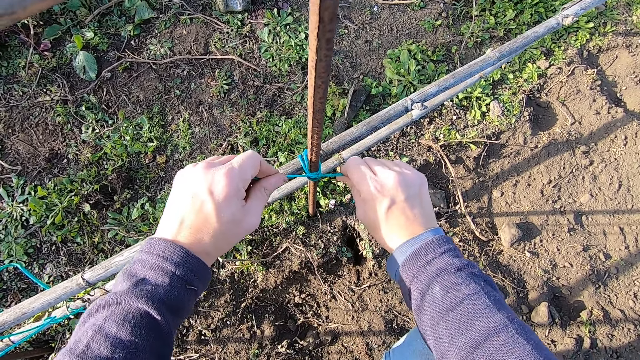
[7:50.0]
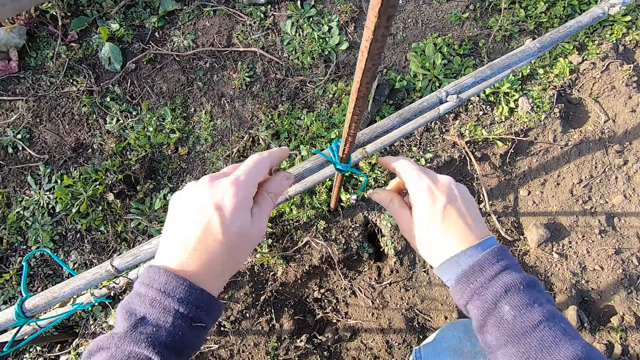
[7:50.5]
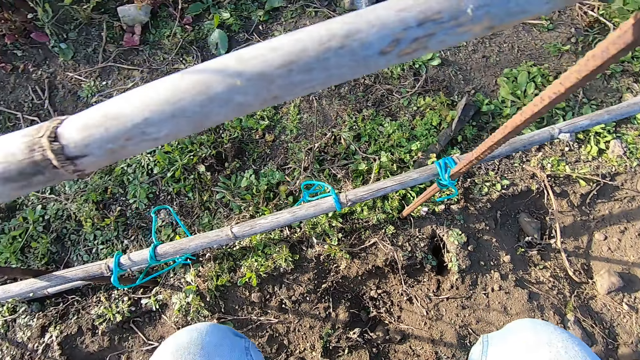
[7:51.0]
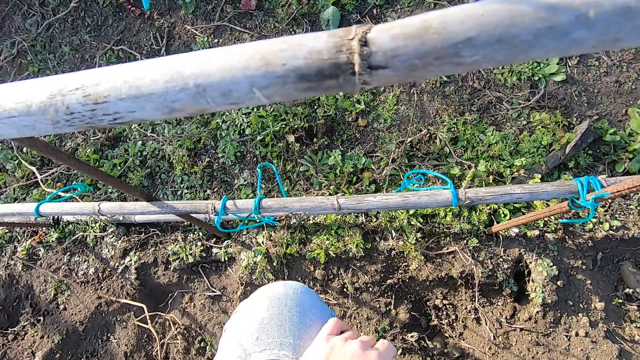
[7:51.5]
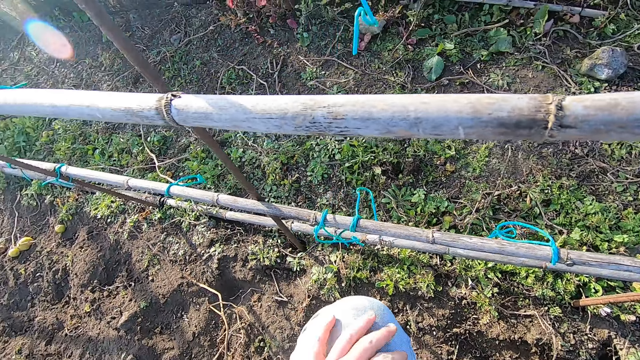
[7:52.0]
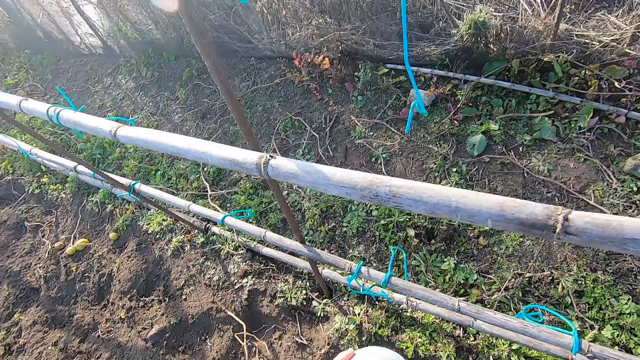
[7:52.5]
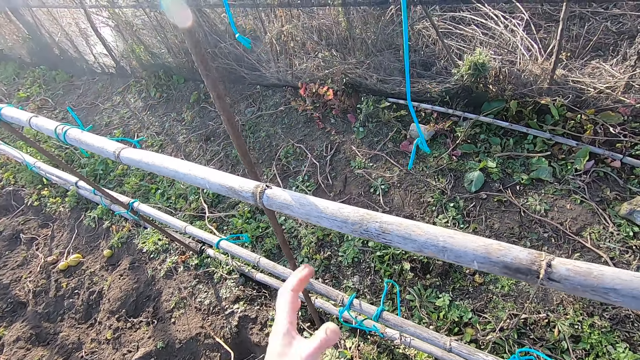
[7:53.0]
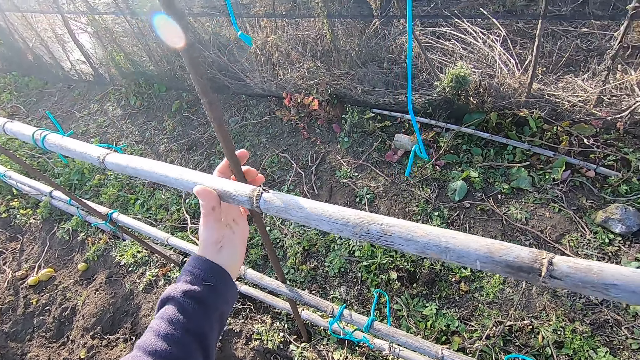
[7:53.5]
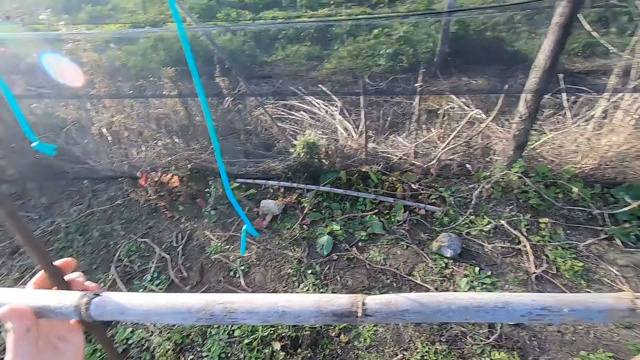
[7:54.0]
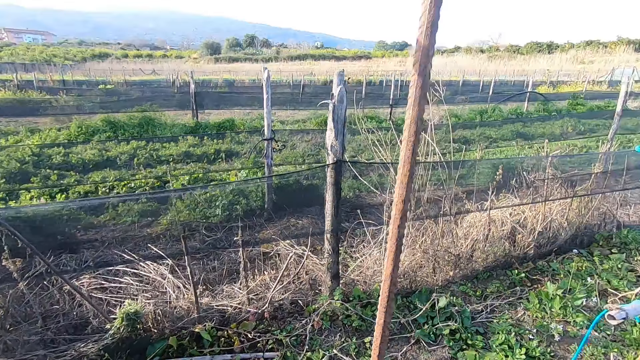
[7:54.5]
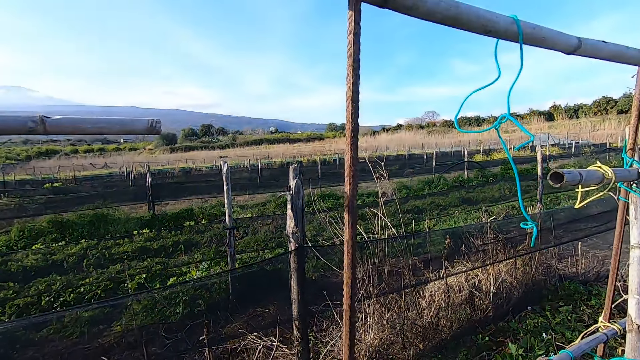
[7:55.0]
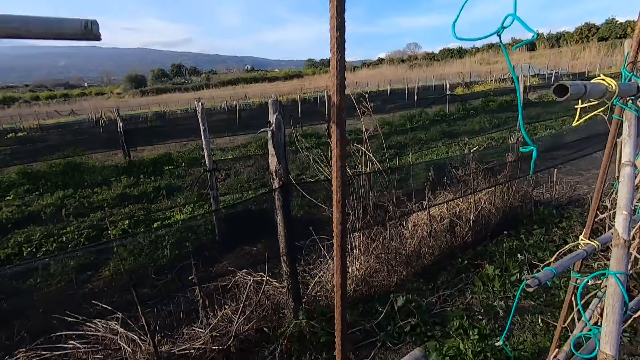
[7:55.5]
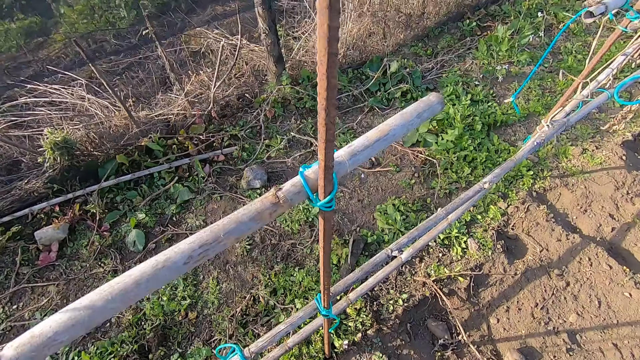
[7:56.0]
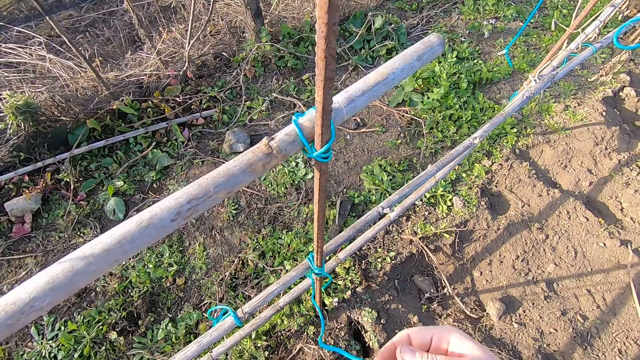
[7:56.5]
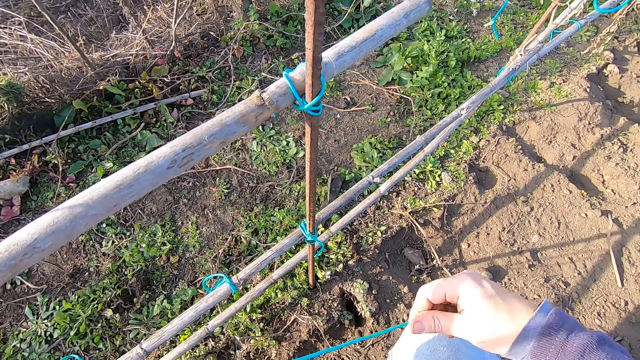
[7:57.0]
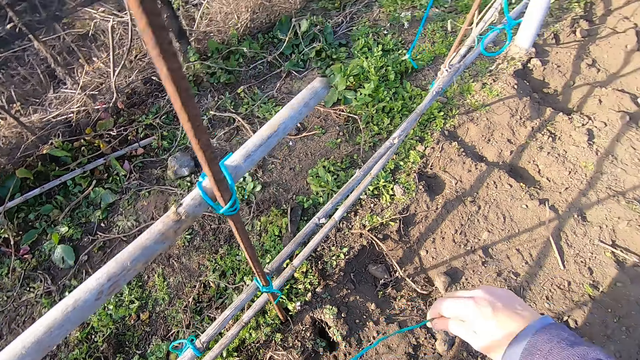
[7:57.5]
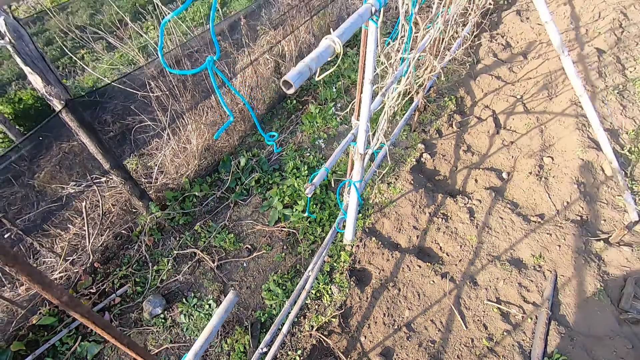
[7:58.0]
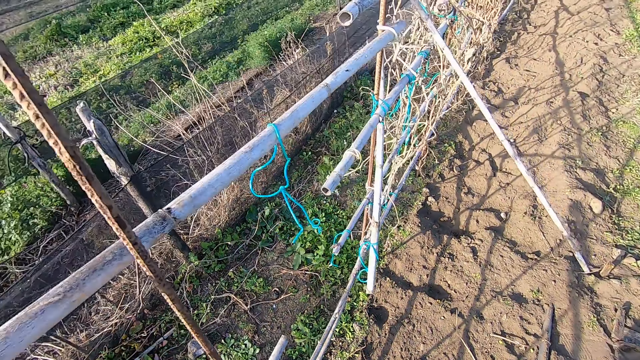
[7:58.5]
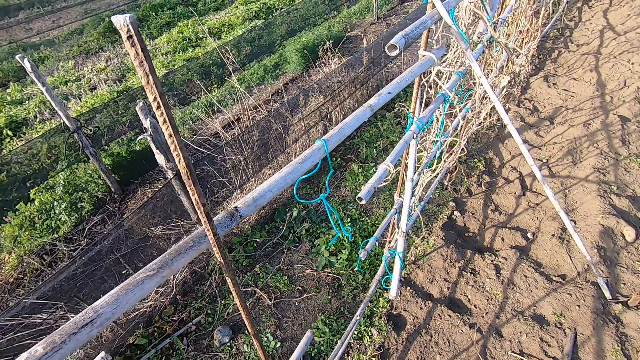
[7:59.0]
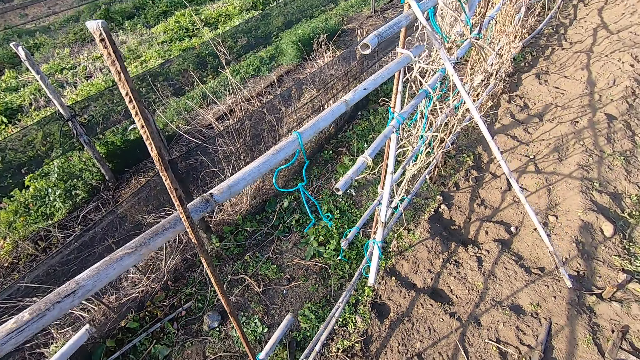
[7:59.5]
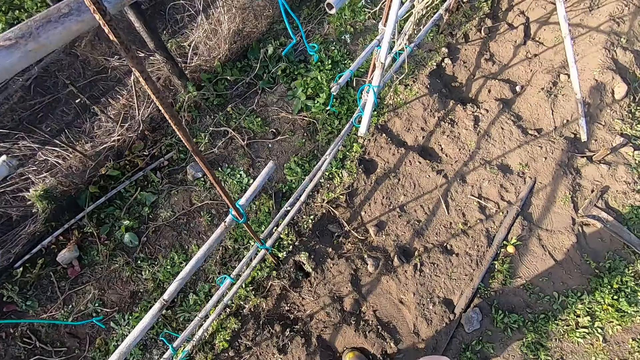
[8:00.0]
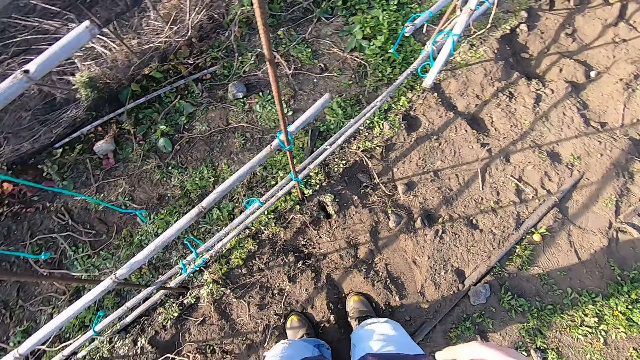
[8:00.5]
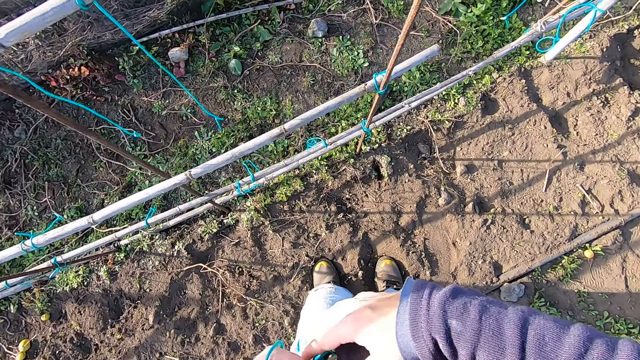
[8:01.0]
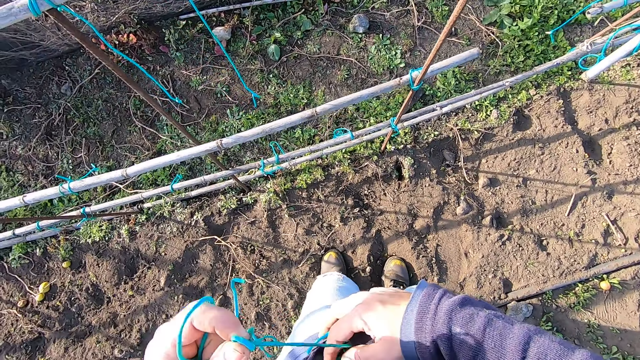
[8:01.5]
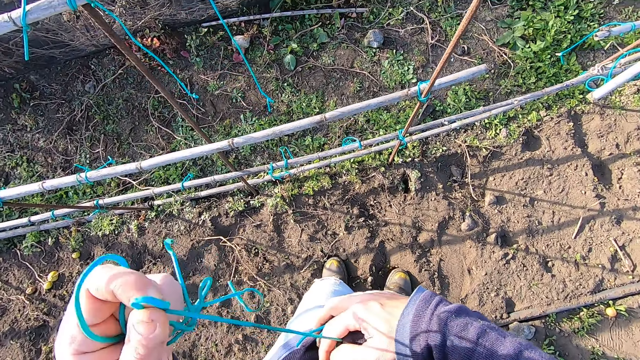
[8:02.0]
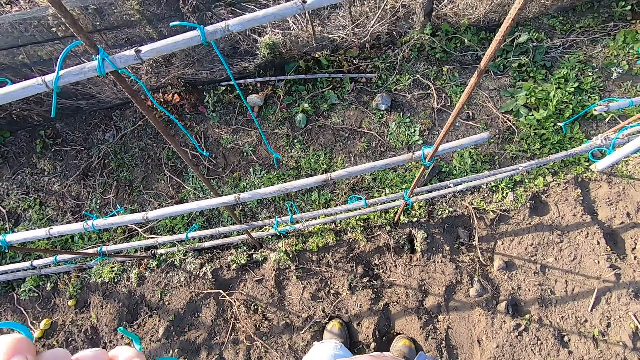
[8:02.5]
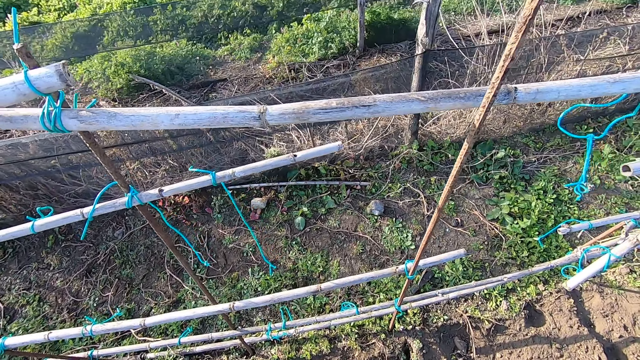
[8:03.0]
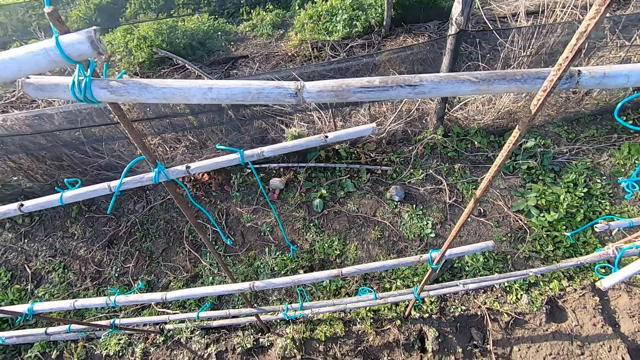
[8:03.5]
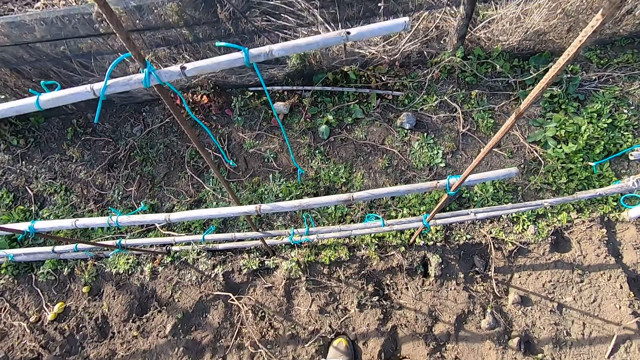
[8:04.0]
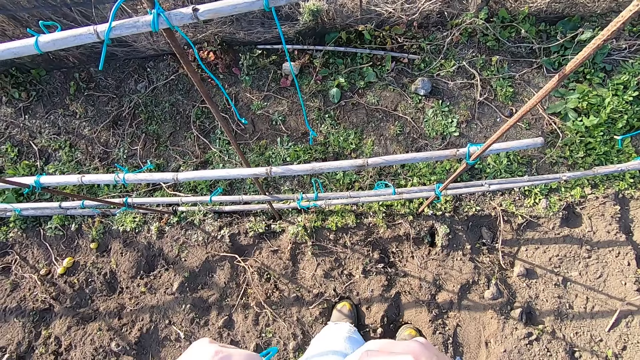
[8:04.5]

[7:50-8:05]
The camera wearer stops tying the string. They untie the string. They take out a rope from the pocket.

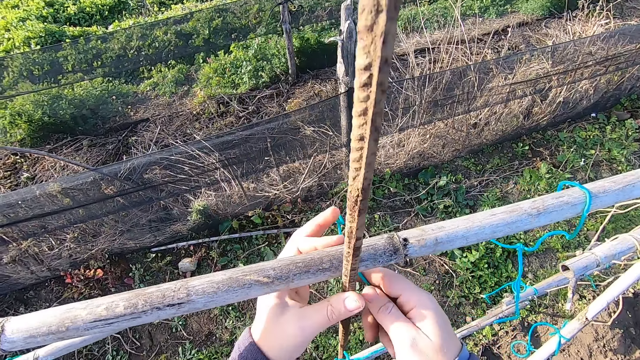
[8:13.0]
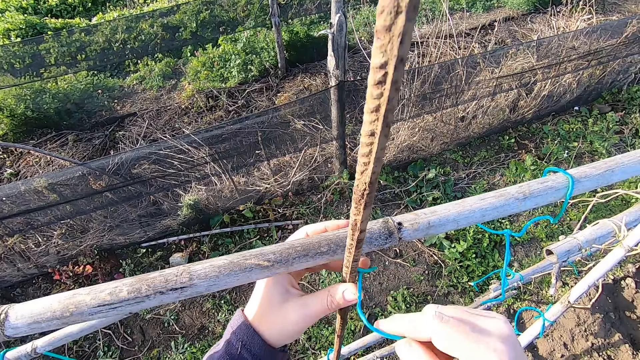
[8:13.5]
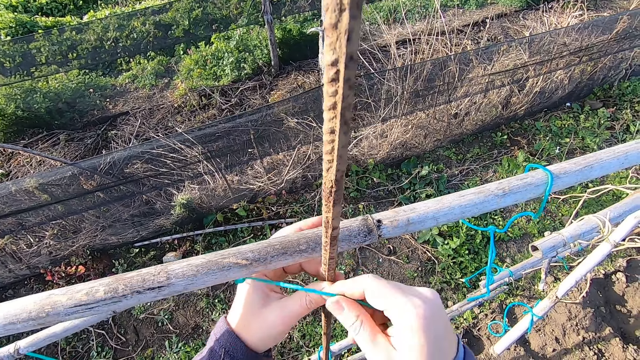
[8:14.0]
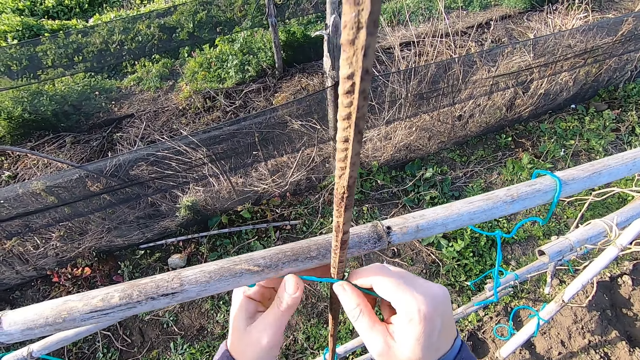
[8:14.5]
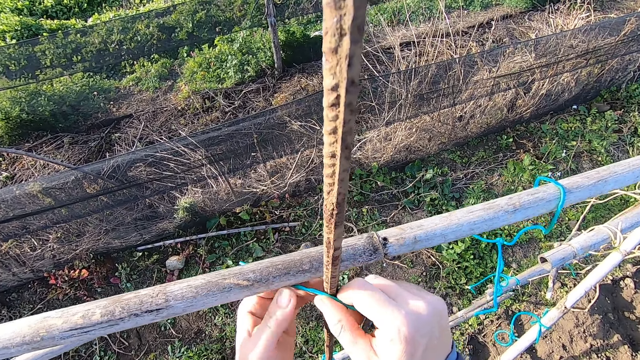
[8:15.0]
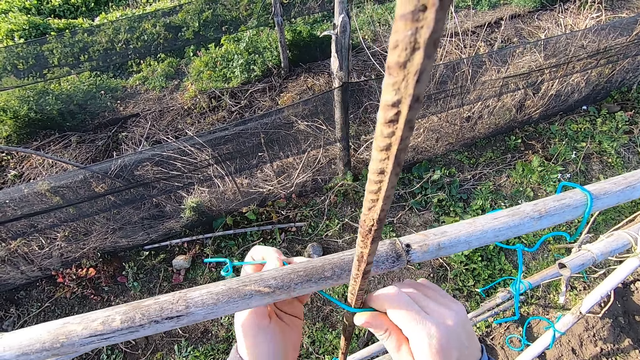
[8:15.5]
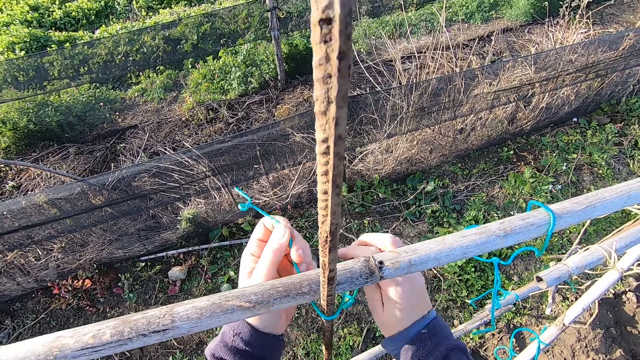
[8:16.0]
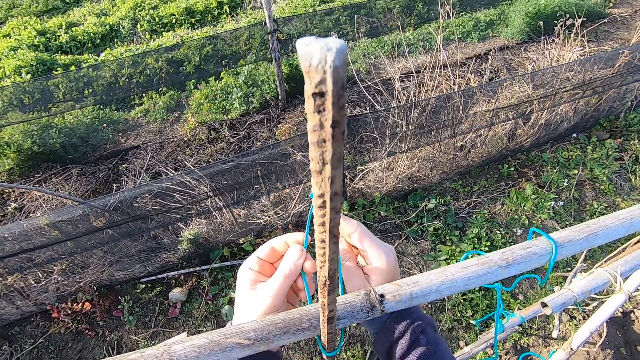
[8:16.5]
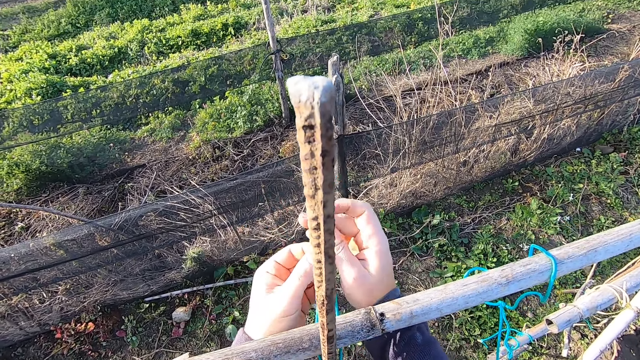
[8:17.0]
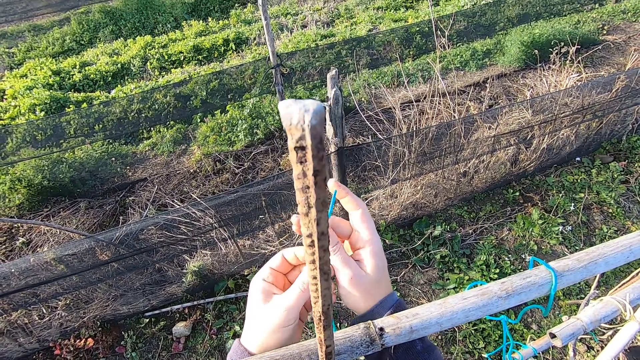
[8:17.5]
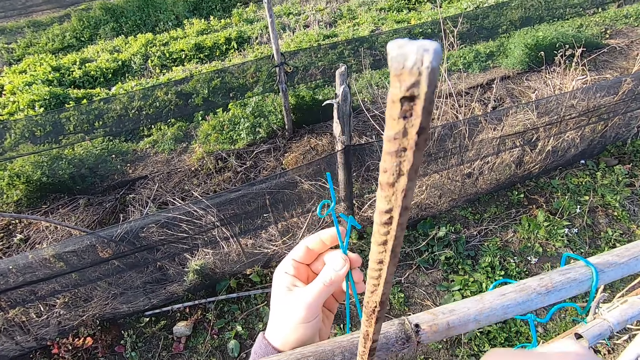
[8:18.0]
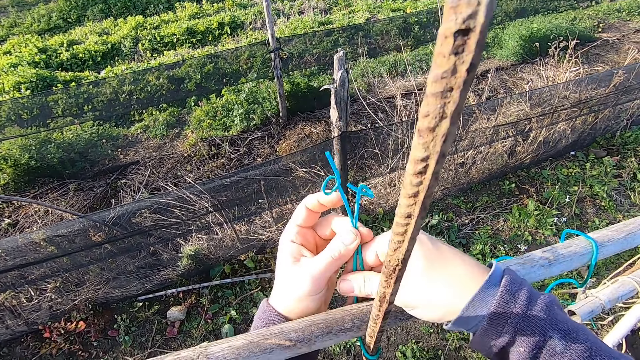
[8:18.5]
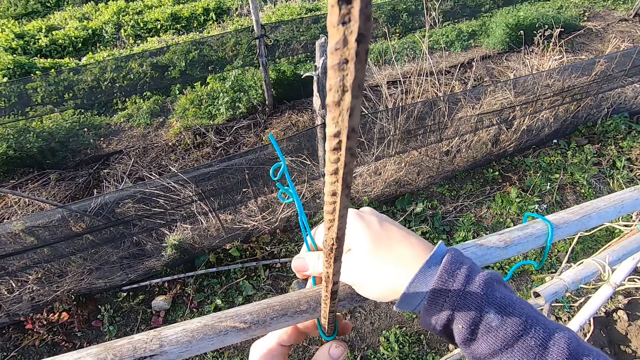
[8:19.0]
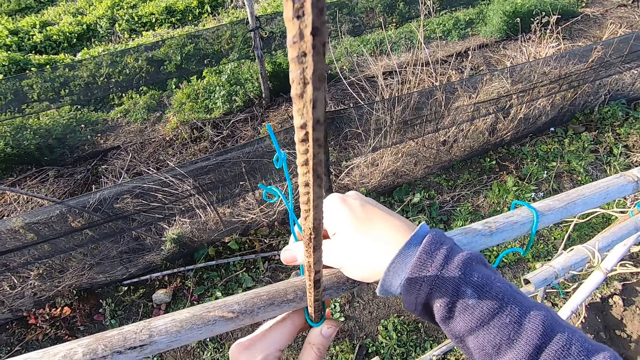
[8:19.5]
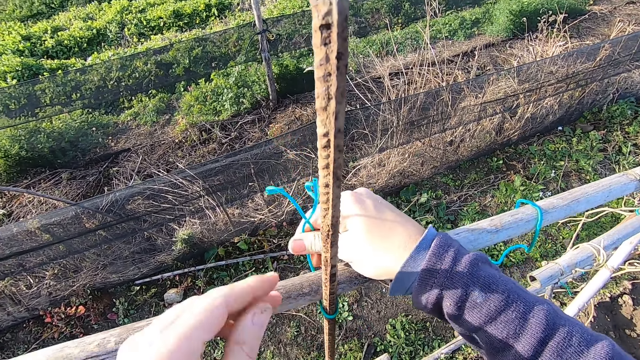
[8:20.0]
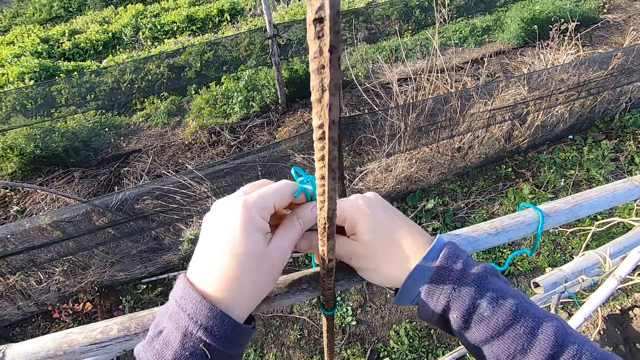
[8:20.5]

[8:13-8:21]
The camera wearer pulls the wood fence to the iron rod. They tie a rope around the iron rod on the pole with both hands.
